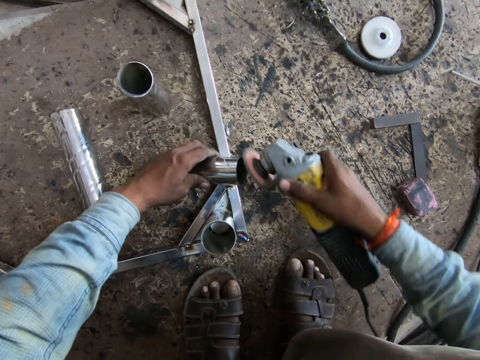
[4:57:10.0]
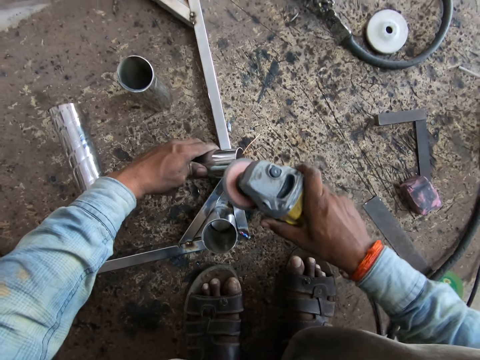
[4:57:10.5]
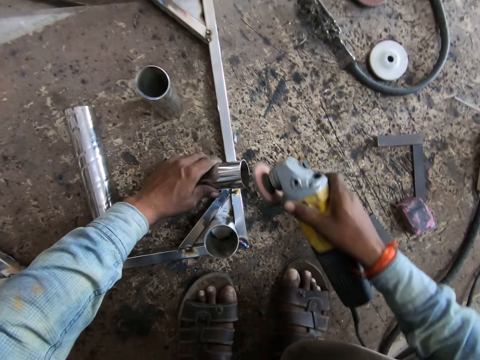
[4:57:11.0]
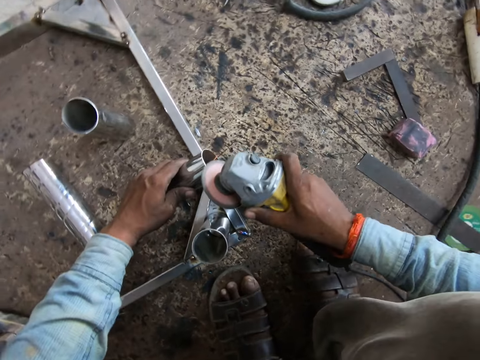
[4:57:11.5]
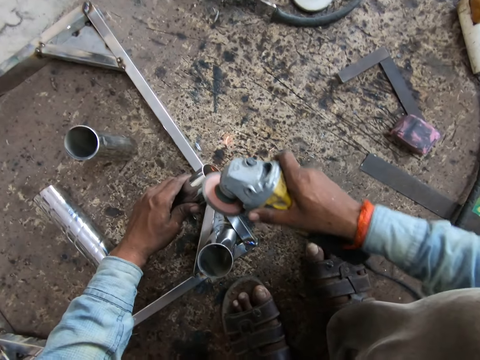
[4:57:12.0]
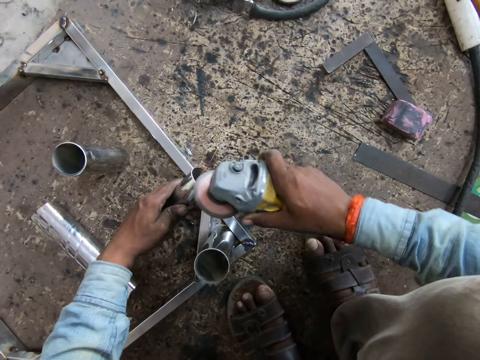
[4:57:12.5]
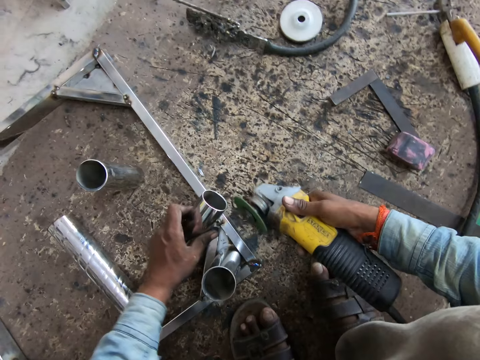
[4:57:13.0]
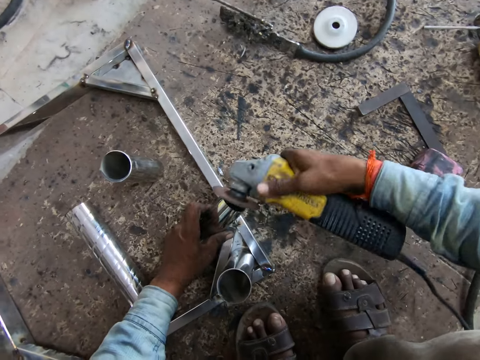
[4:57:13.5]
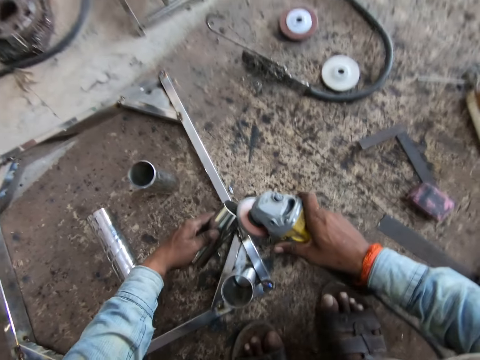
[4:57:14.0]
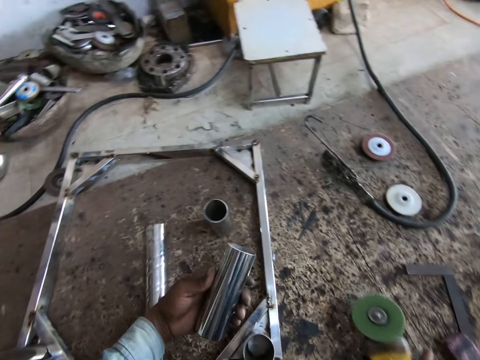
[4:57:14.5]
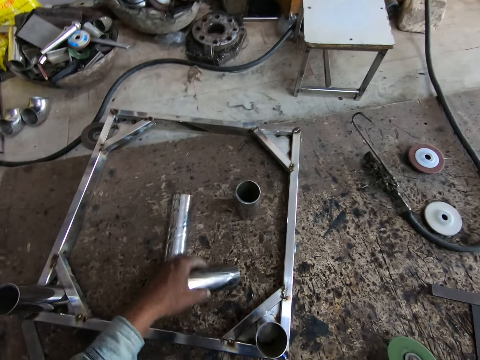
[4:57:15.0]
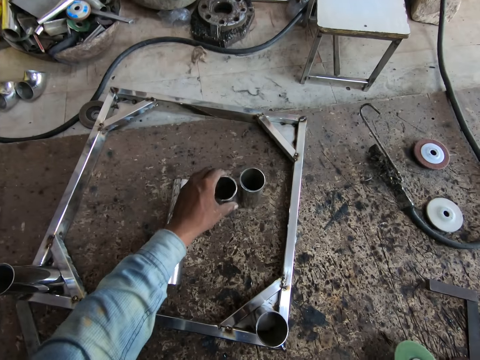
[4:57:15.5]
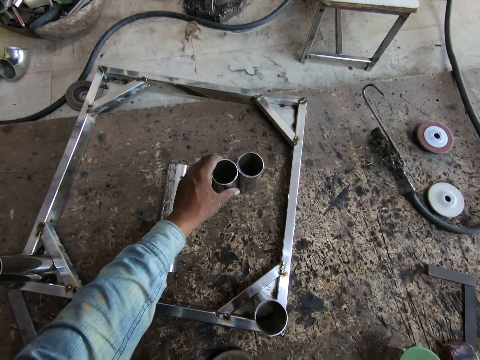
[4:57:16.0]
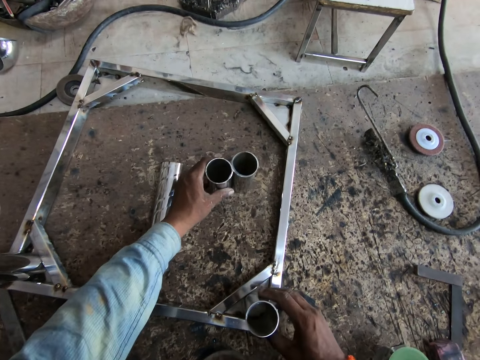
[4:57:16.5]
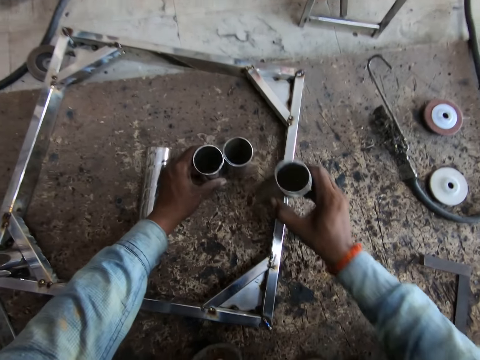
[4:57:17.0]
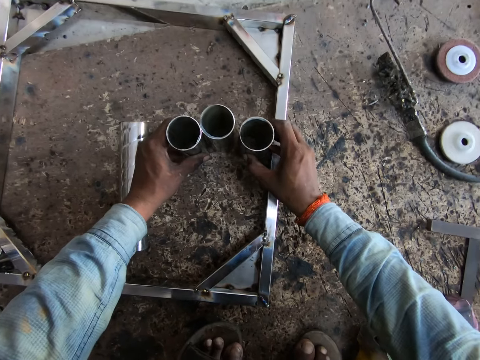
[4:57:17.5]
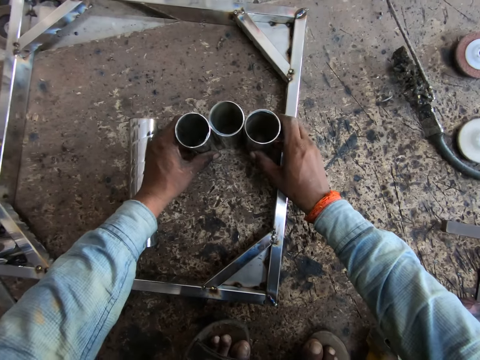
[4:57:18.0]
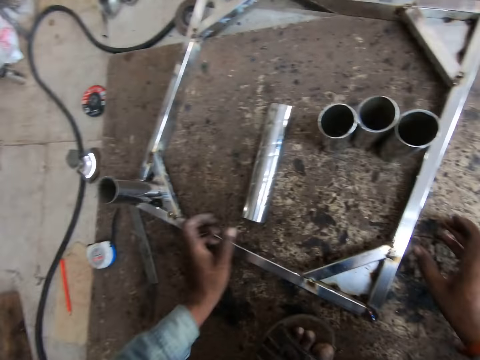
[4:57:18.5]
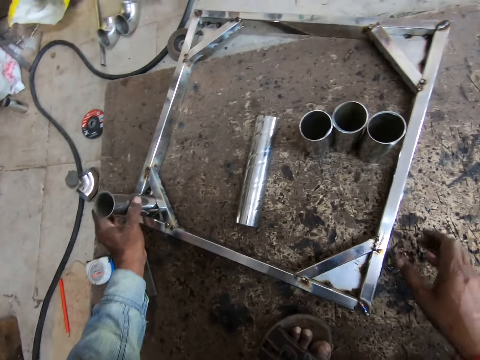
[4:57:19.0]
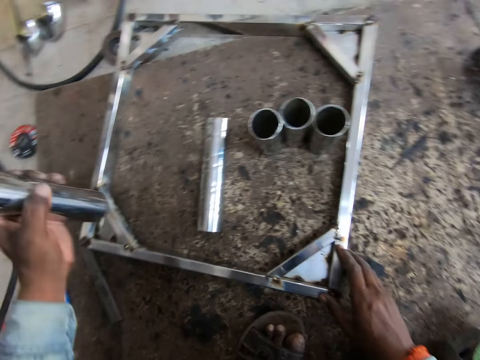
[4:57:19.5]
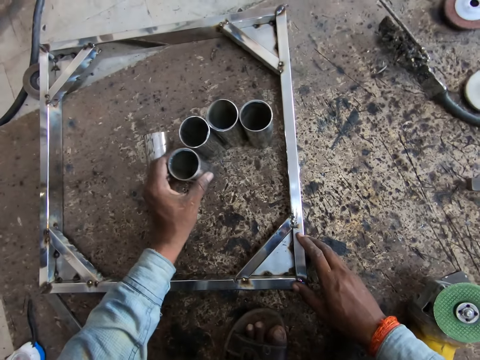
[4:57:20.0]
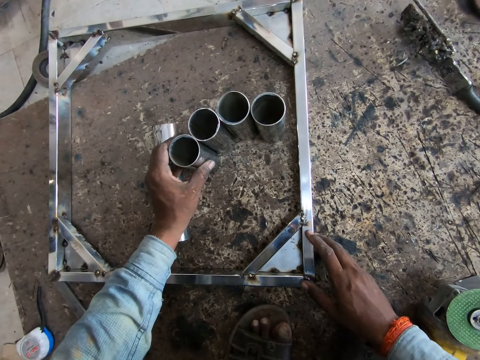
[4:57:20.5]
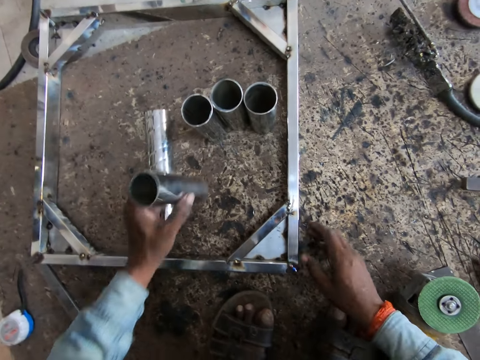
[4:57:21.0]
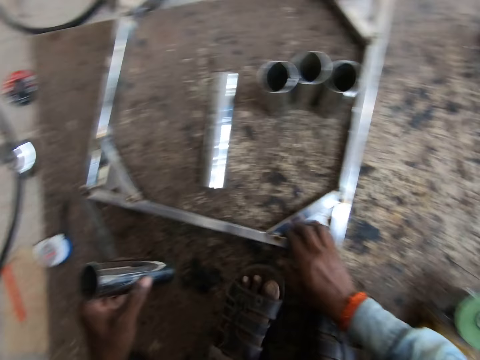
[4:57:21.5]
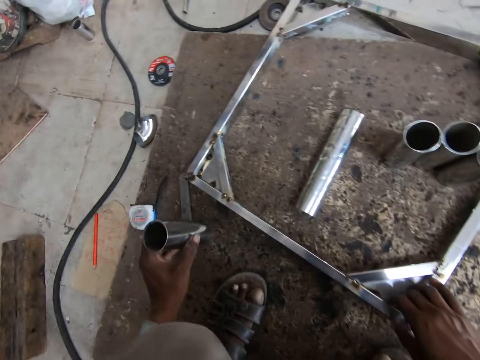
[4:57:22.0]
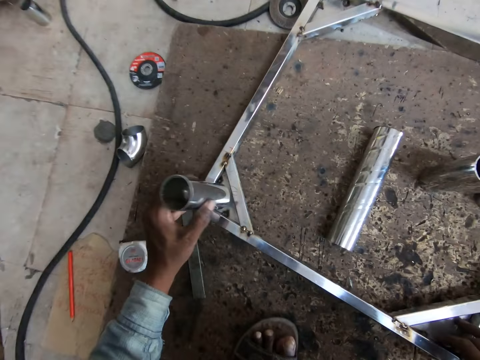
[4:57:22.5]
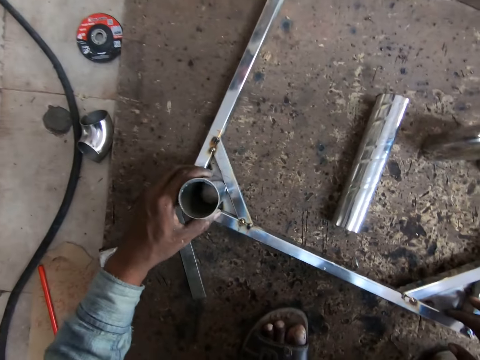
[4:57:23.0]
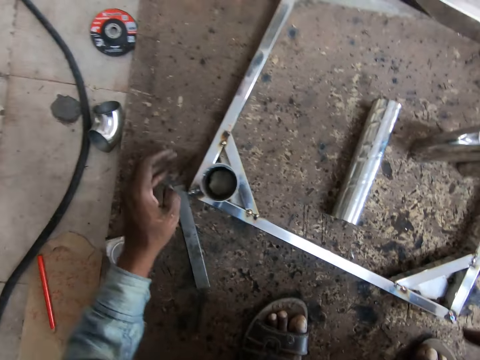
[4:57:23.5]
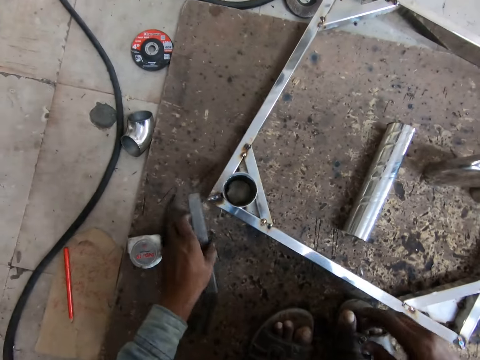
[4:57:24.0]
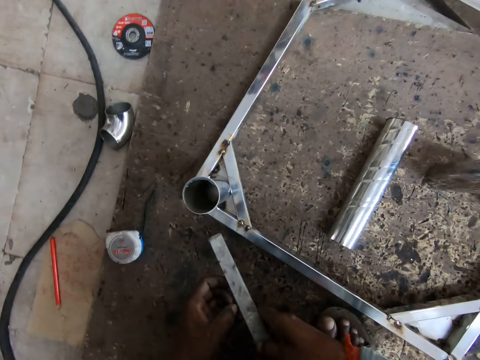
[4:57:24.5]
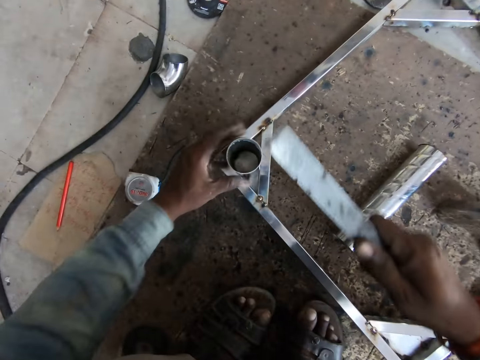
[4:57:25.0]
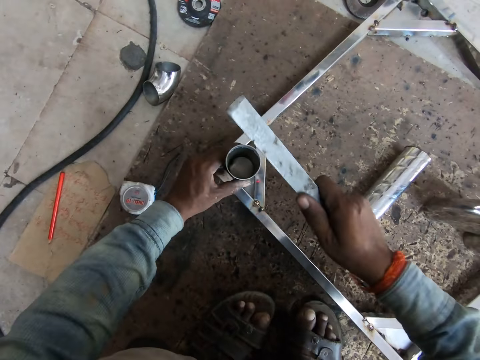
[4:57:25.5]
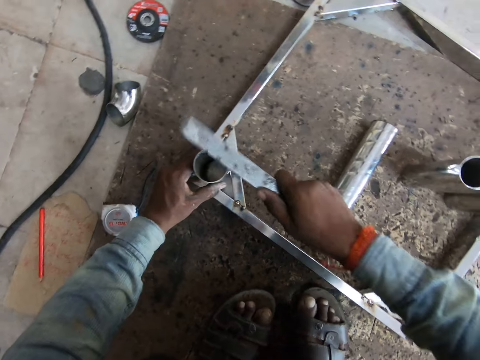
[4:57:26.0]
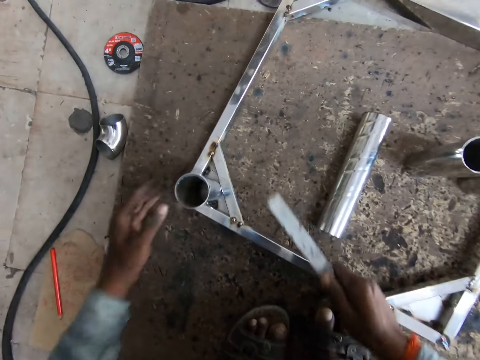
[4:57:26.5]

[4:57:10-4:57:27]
The camera wearer lifts the piece of metal or metal bar with his left hand. He places the angle grinder on the wood. He lifts the piece of metal on the work space with his left hand. He places the metal bar on the wood. He lifts the piece of metal from the metal frame to the work space with his right hand. He places the metal bar on the wood. He lifts the piece of metal from the metal frame to the work space with his left hand. He places the metal bar on the wood. He lifts the piece of metal with his left hand. He attaches the piece of metal to the edge of the metal frame with his left hand. He lifts the piece of metal from the work space with his left hand. He passes the piece of metal from his left hand to his right hand. He hits the piece of metal at the edge of the metal frame with the piece of metal in his right hand.

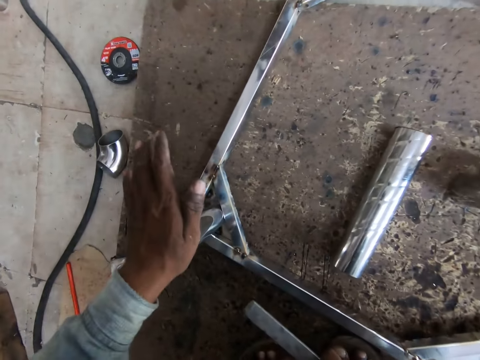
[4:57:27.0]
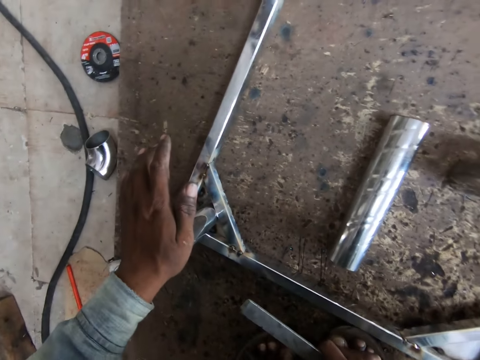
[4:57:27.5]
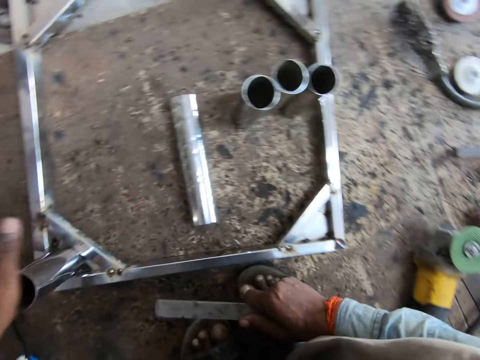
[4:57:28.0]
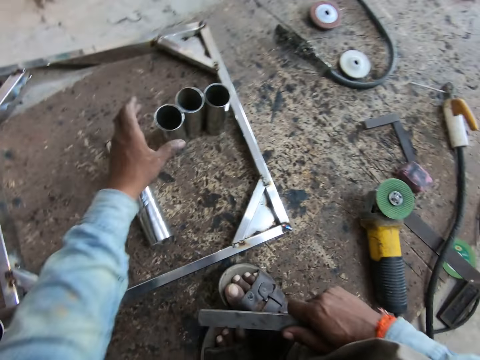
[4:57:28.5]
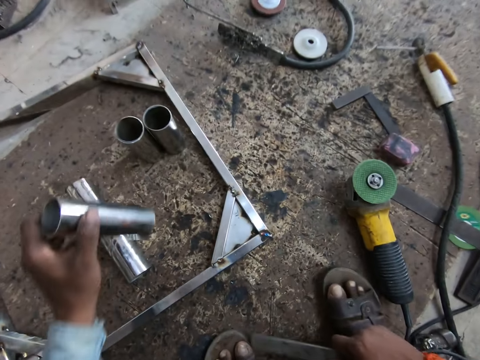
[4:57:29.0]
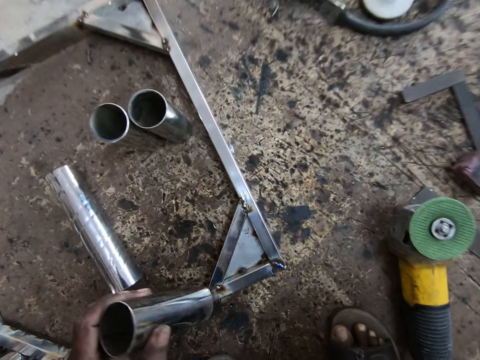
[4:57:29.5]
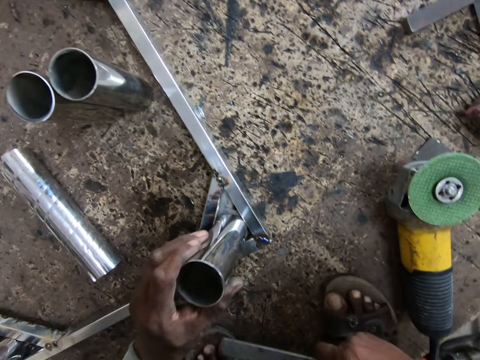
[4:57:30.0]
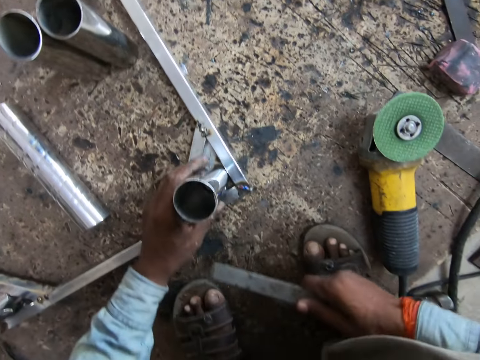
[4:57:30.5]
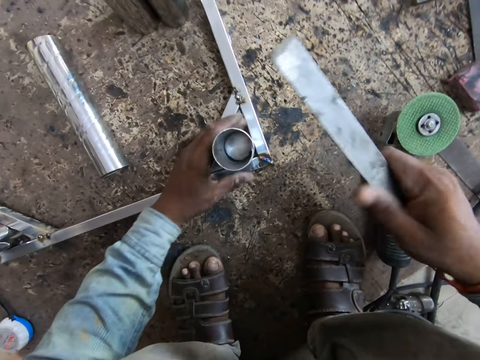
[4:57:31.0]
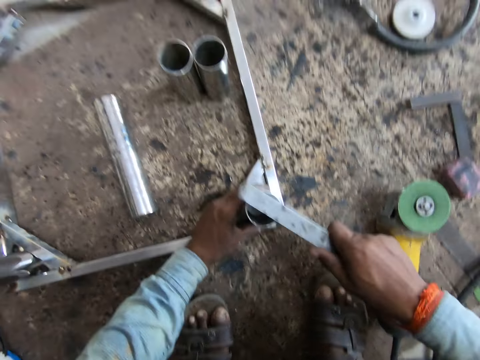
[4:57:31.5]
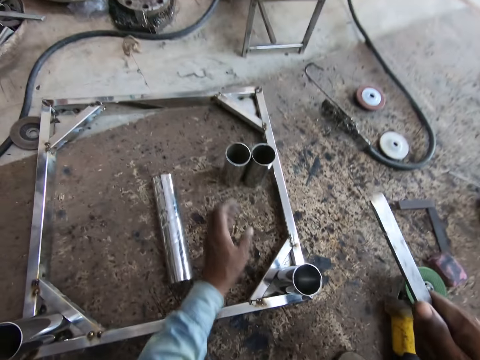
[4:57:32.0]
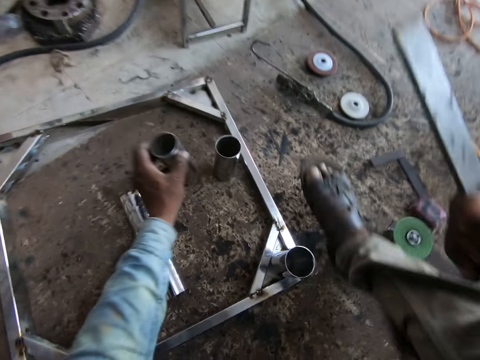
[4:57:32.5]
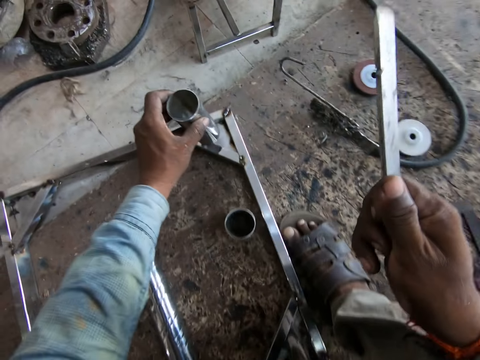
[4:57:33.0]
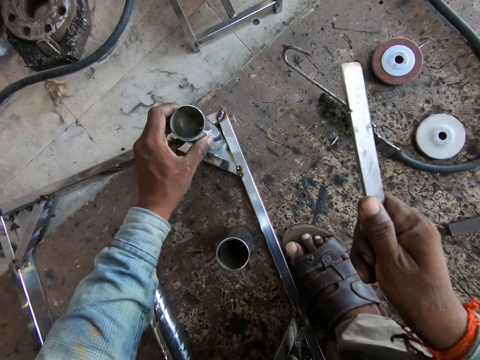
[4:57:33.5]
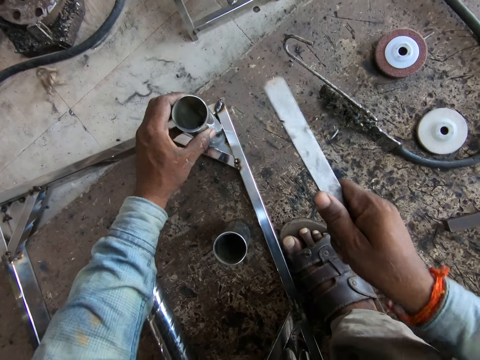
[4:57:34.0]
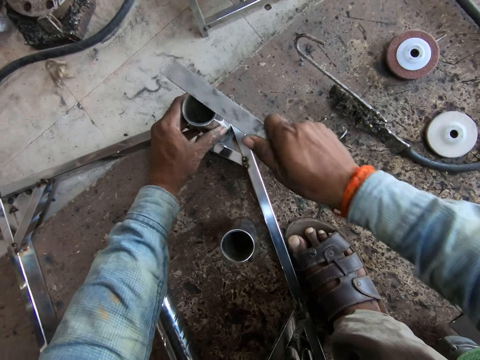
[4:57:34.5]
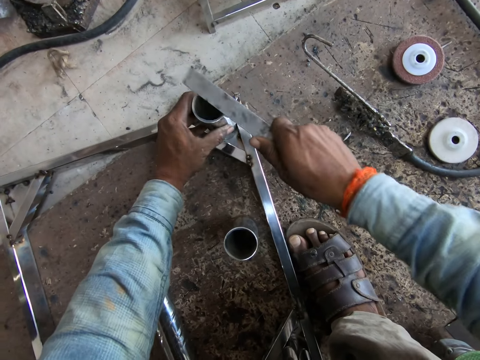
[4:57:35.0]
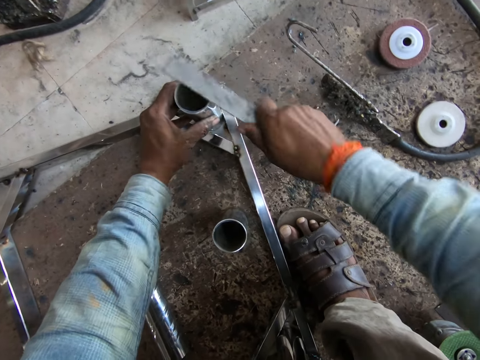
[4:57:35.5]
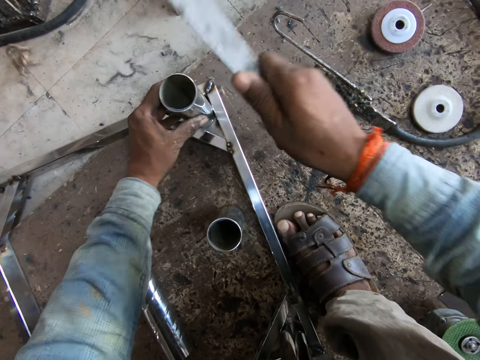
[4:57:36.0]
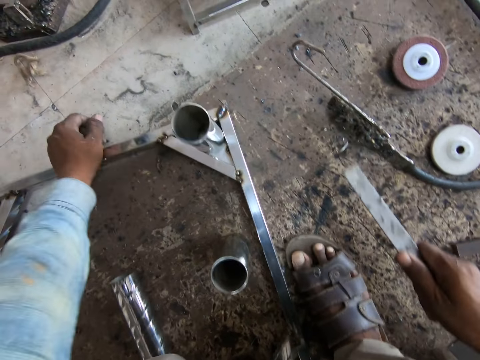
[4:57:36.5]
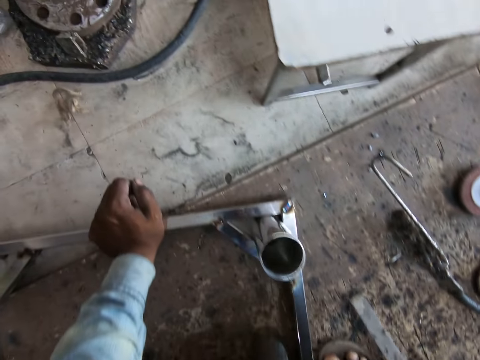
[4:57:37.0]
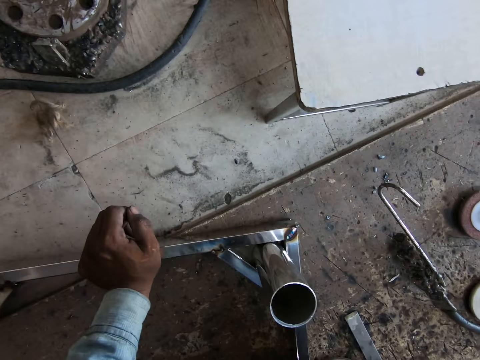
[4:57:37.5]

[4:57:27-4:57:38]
The camera wearer presses the piece of metal at the edge of the metal frame with his left hand. He picks the piece of metal from the work space with his left hand. He attaches the piece of metal to the edge of the metal frame with his left hand. He hits the piece of metal at the edge of the metal frame with the piece of metal in his right hand. He picks the piece of metal from the work space with his left hand. He attaches the piece of metal to the edge of the metal frame with his left hand. He hits the piece of metal at the edge of the metal frame with the piece of metal in his right hand. He presses the metal frame with his left hand.
